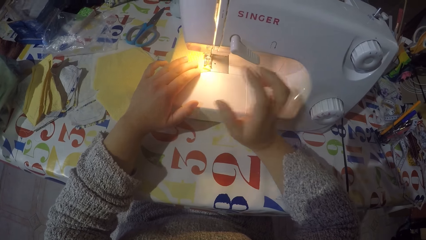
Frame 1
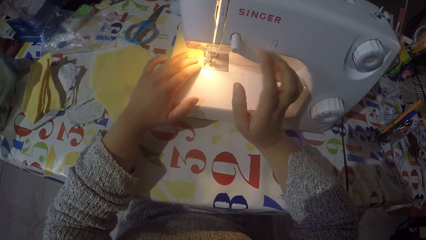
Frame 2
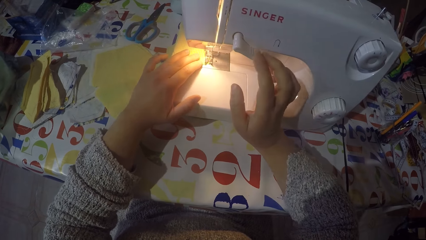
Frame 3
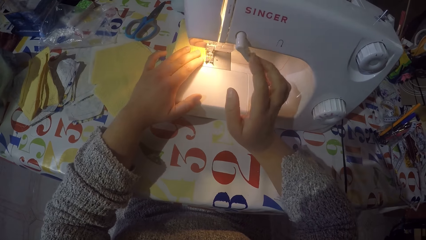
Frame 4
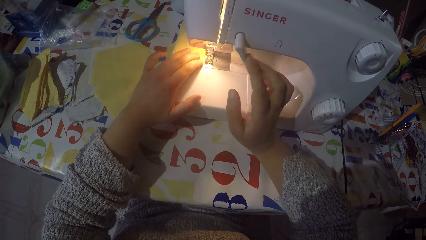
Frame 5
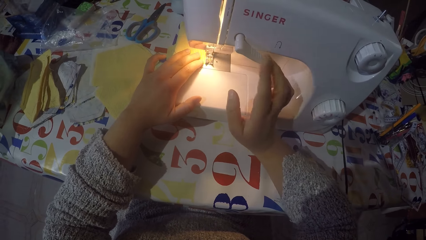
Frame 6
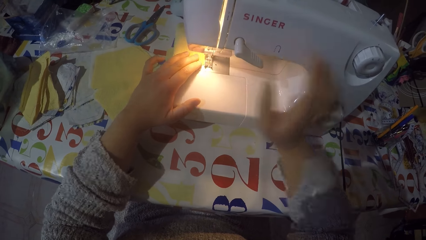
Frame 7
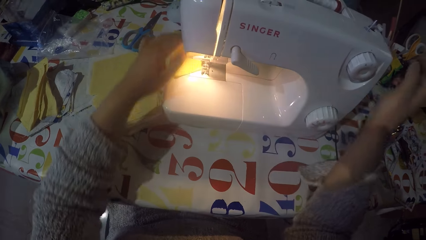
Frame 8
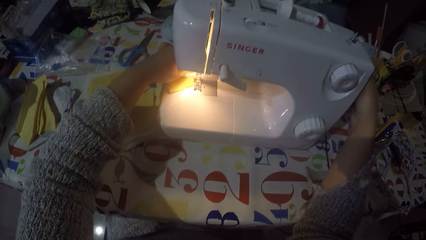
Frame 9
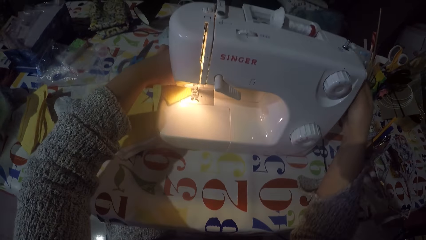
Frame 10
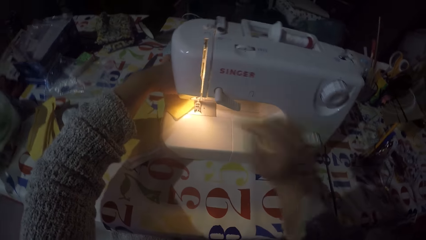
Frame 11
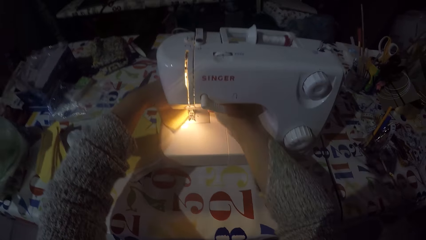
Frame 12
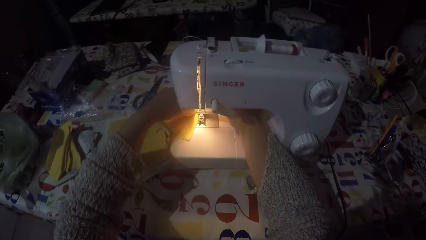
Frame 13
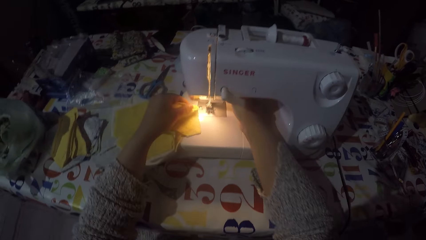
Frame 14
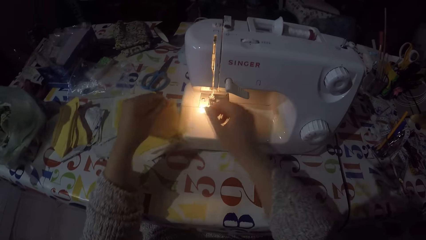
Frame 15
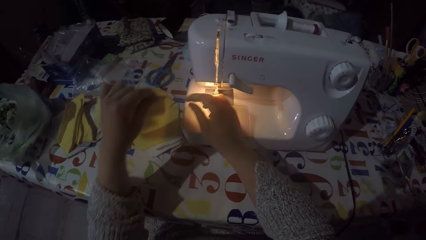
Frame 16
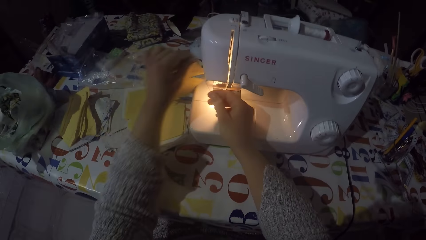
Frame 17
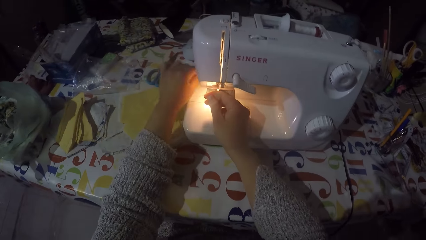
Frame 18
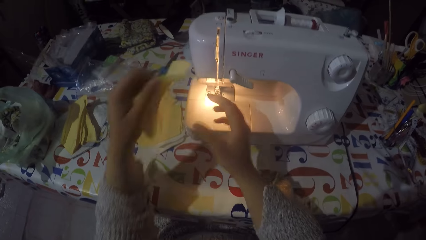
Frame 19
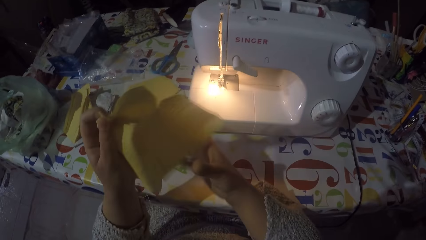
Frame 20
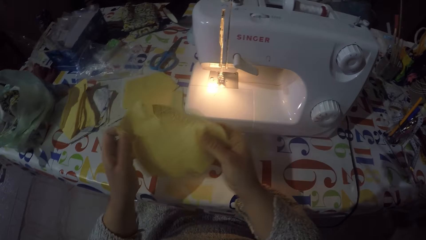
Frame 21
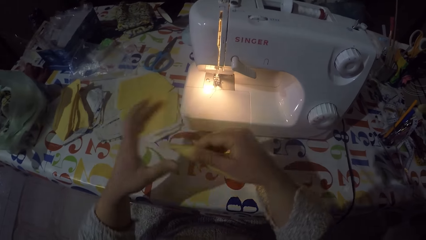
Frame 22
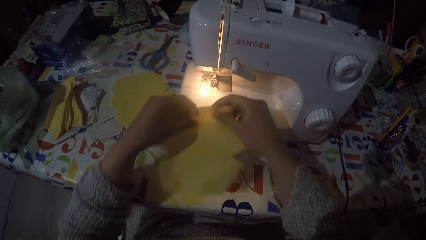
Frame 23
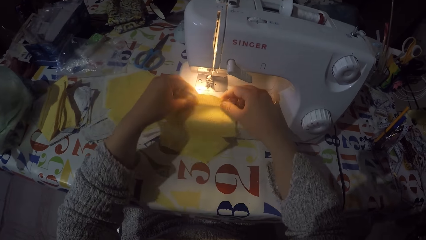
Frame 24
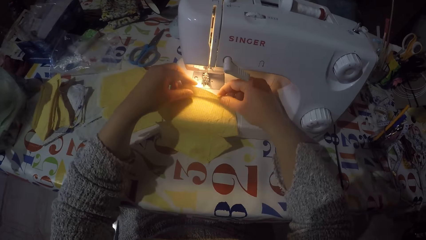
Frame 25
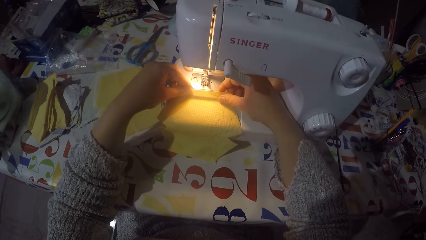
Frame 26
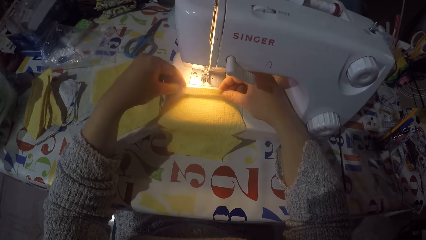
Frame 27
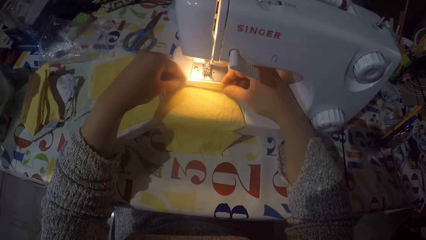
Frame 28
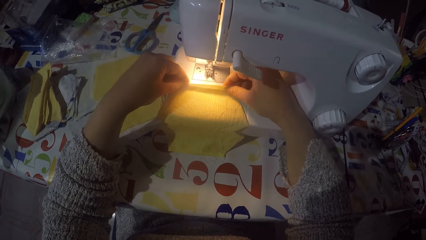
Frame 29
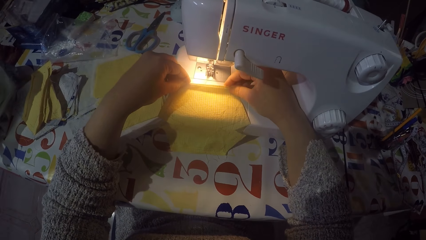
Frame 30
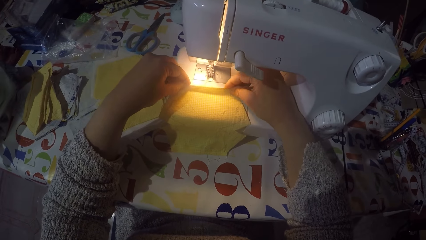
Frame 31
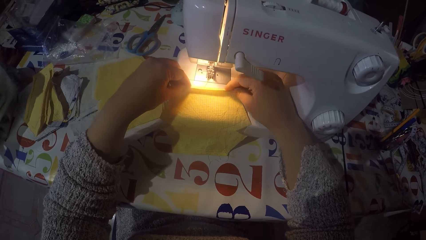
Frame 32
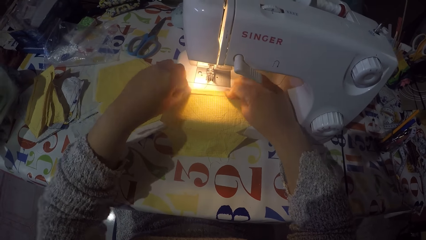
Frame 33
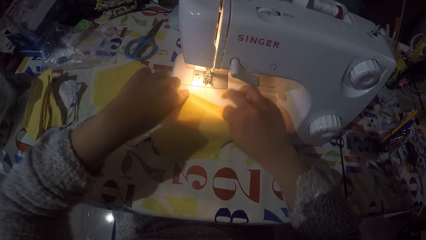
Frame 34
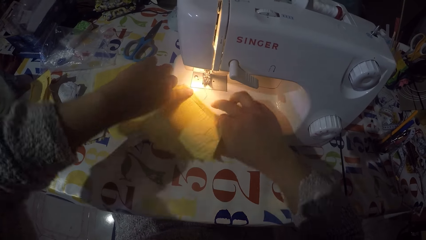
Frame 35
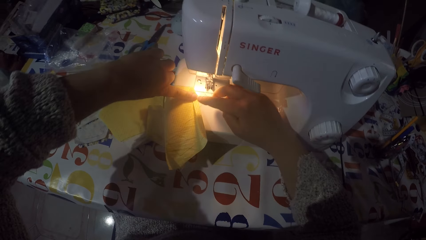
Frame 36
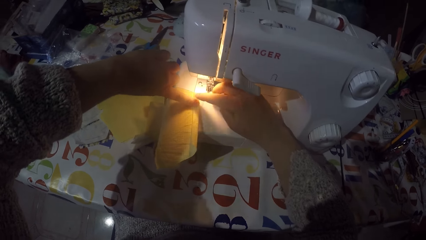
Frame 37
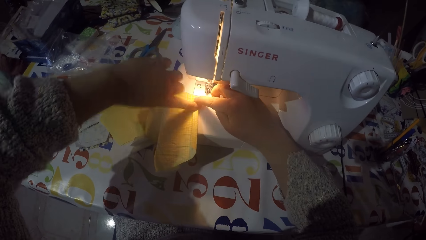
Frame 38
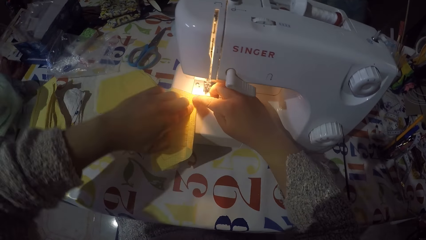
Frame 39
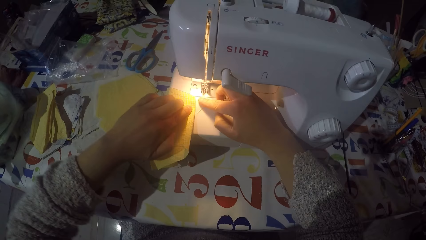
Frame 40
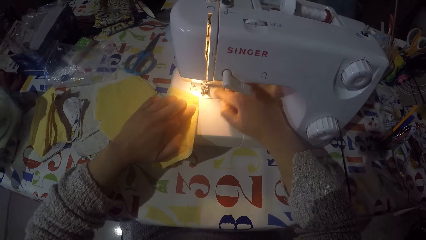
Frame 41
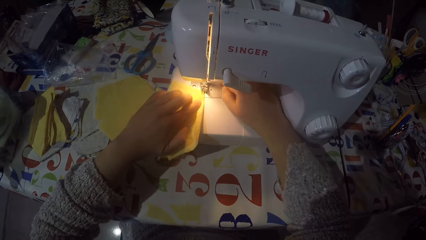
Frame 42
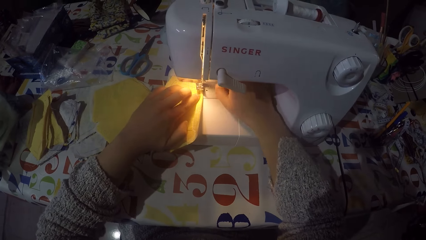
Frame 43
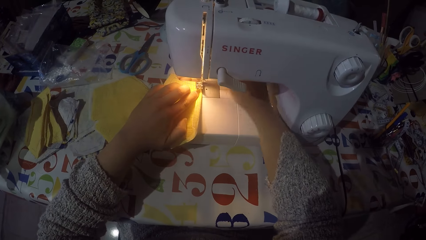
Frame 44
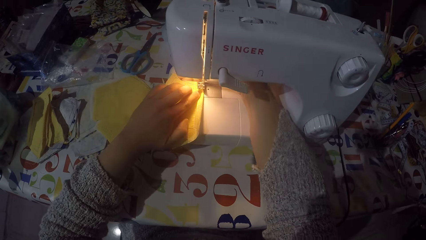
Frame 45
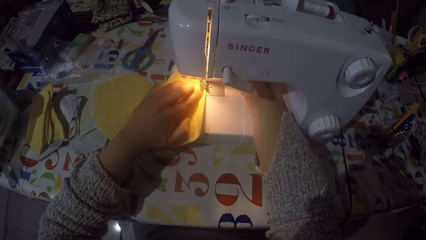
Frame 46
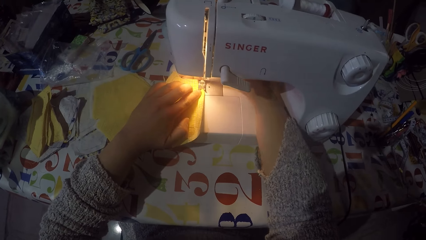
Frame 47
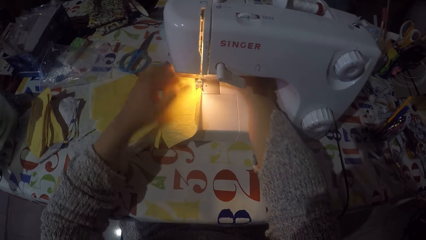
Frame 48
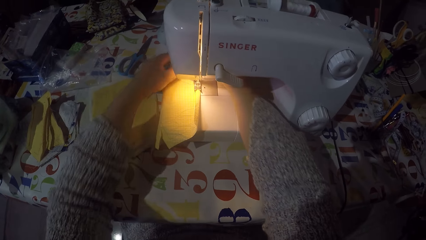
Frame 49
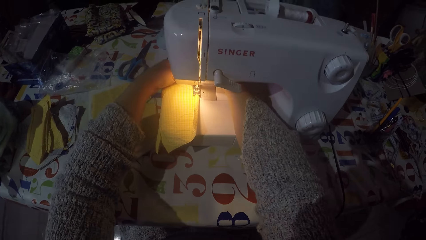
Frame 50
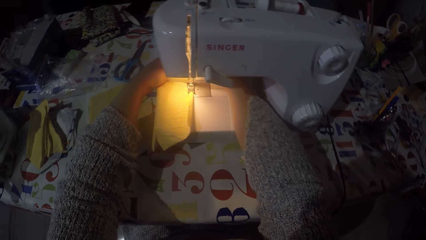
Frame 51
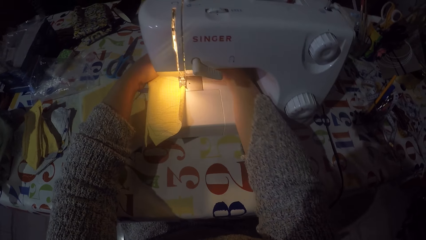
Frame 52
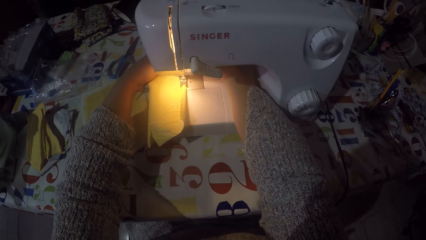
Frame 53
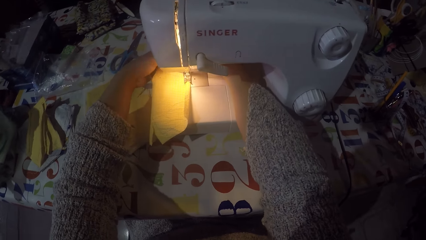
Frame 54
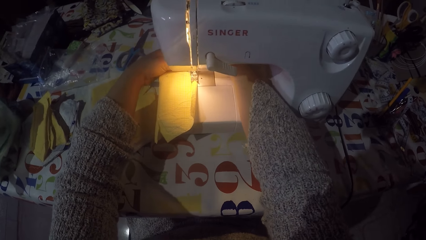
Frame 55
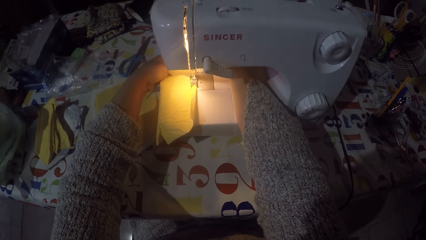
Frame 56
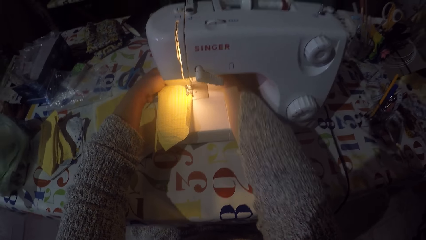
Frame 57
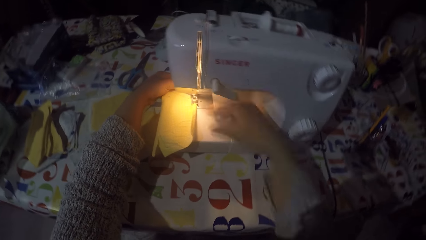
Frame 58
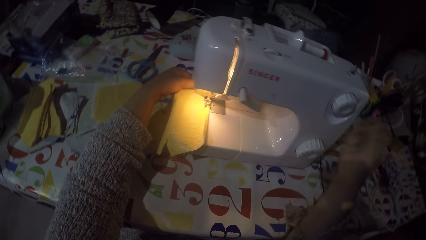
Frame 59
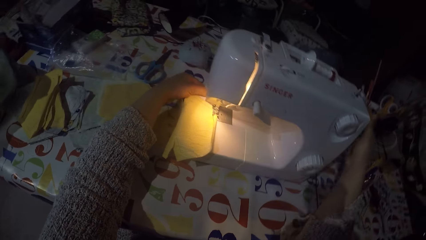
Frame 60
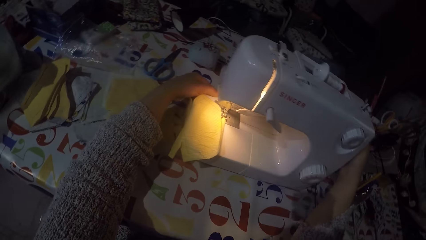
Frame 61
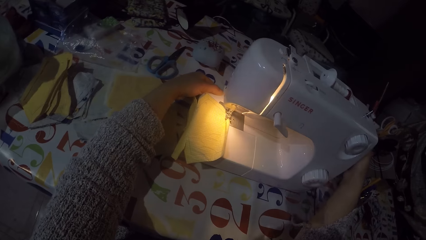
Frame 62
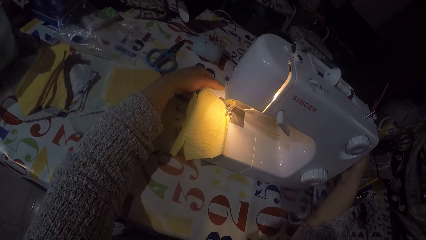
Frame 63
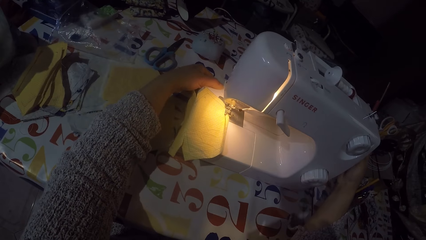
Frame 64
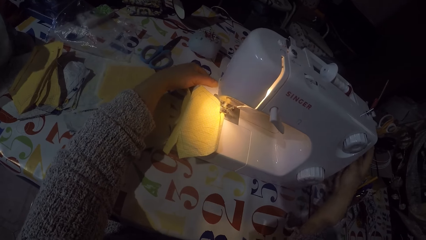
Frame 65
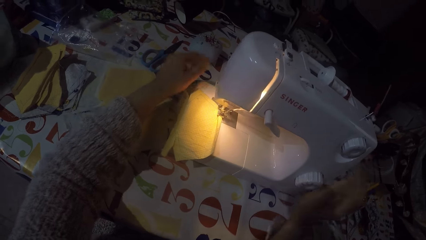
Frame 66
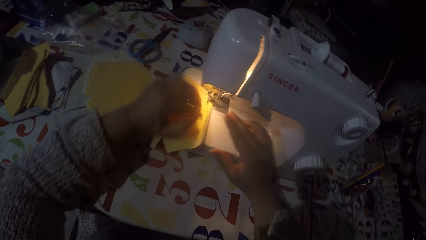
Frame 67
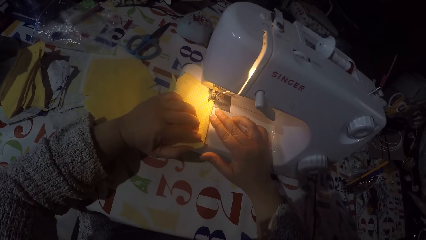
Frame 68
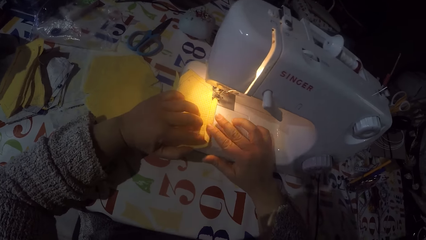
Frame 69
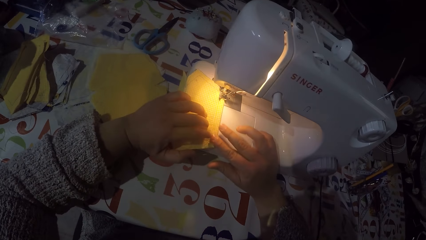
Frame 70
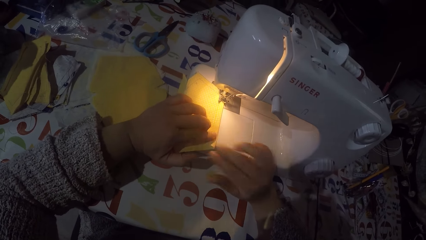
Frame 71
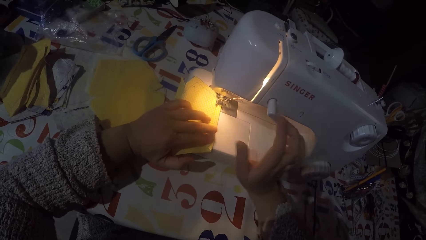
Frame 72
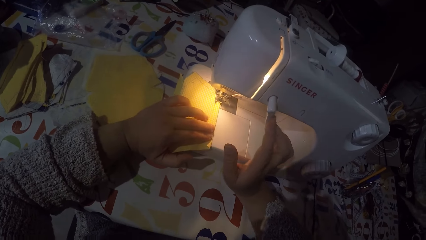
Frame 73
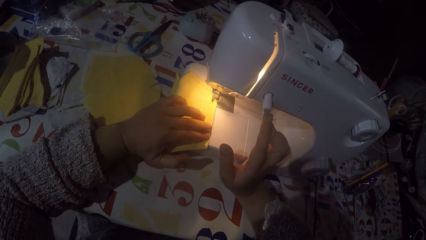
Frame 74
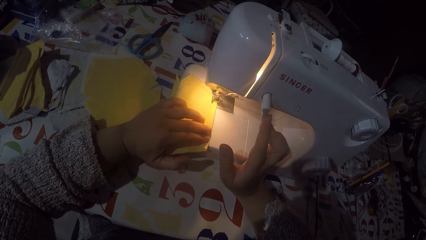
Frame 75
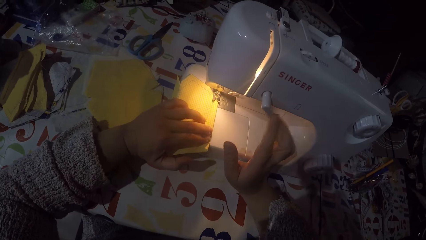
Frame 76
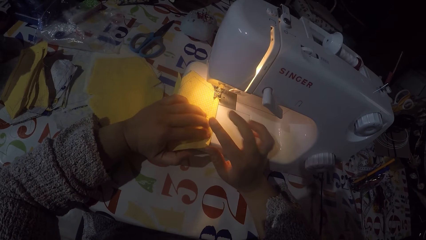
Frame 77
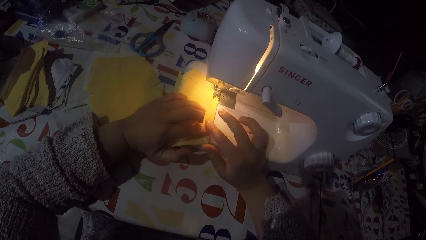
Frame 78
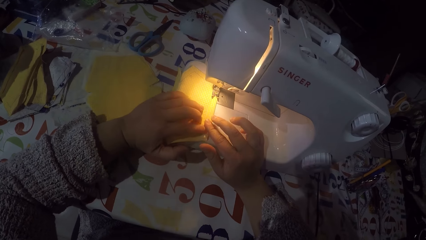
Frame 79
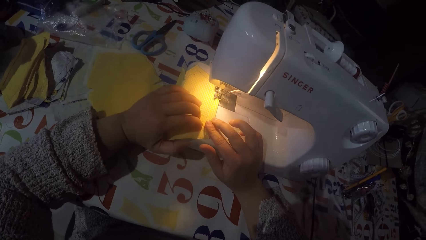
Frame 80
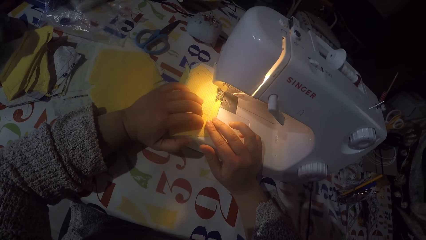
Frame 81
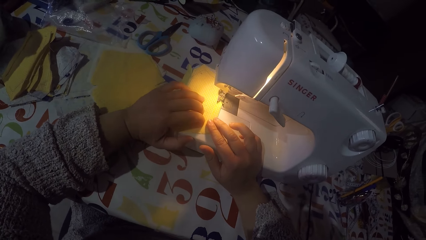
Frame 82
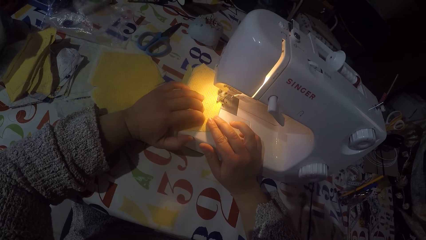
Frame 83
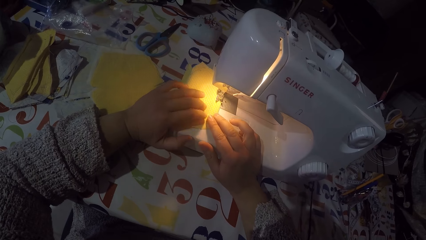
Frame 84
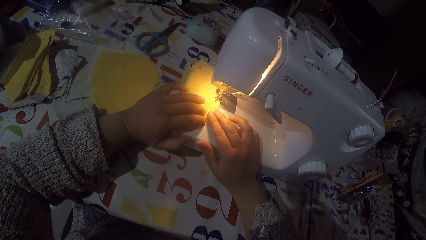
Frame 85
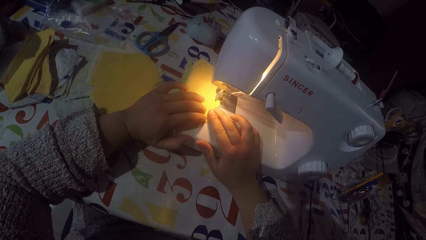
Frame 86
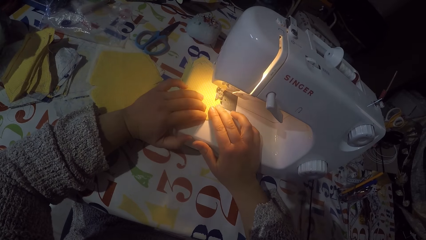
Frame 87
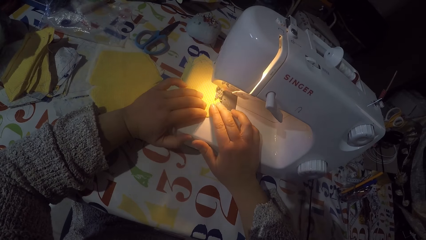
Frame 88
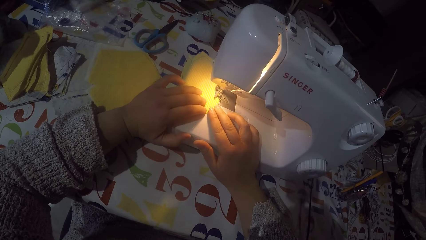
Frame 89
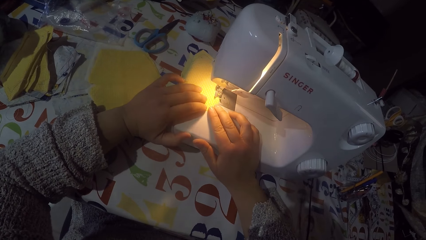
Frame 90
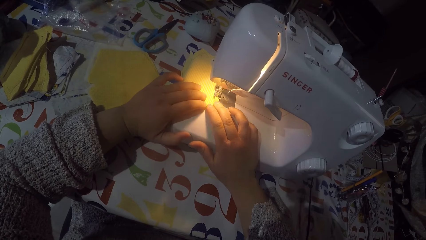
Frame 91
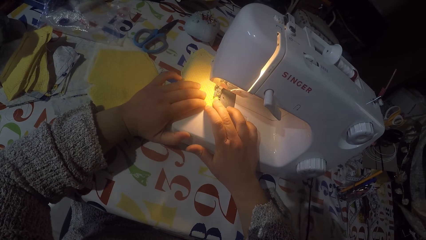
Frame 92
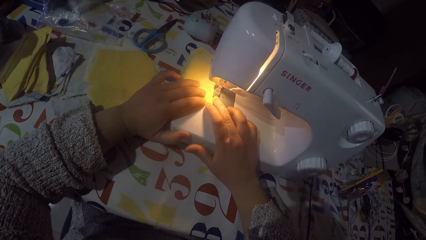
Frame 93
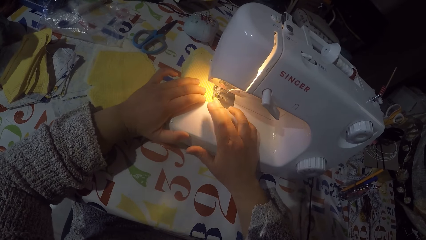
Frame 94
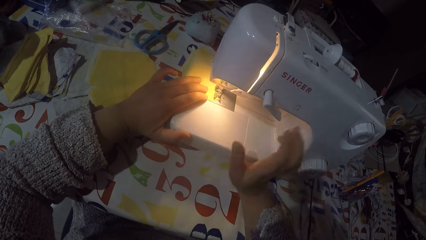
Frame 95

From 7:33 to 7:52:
The camera wearer touches the hand wheel. They remove the piece of cloth from the machine. They cut the sewing thread. They put the piece of cloth on the sewing machine. They fold the piece of cloth. They turn the piece of cloth. They place the piece of cloth on the machine. They fix the thread. They touch the hand wheel. They fold the piece of cloth. They are sewing the piece of cloth with the machine.
